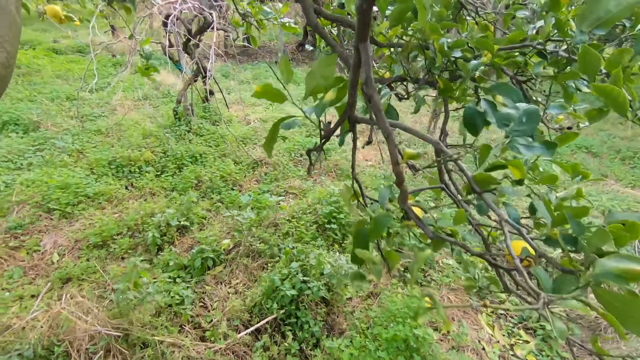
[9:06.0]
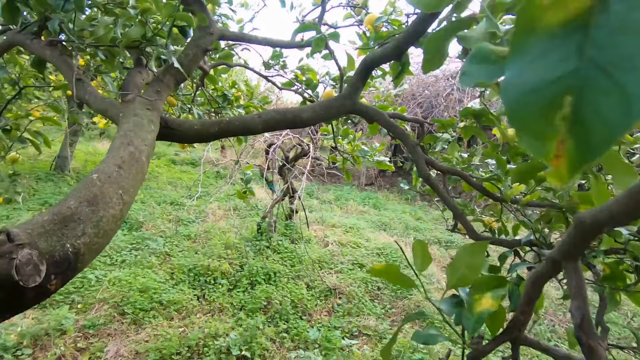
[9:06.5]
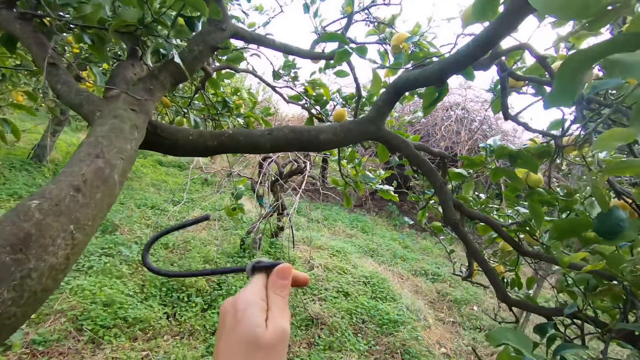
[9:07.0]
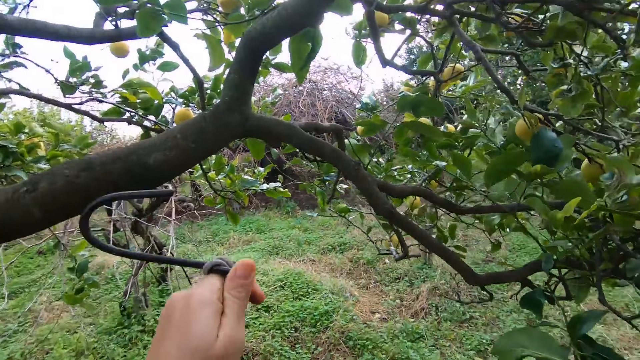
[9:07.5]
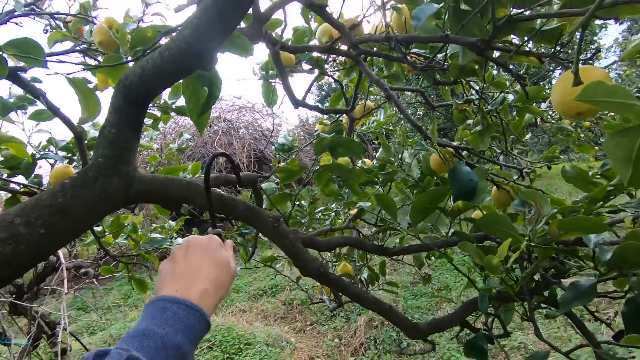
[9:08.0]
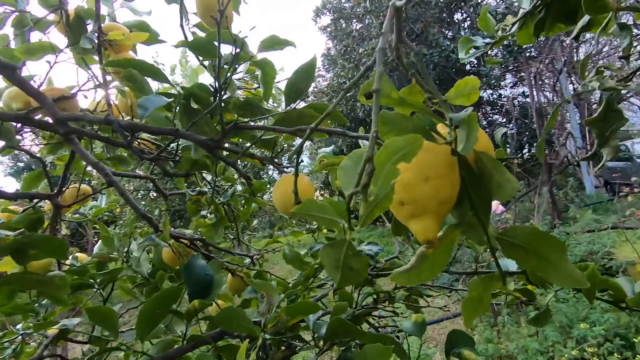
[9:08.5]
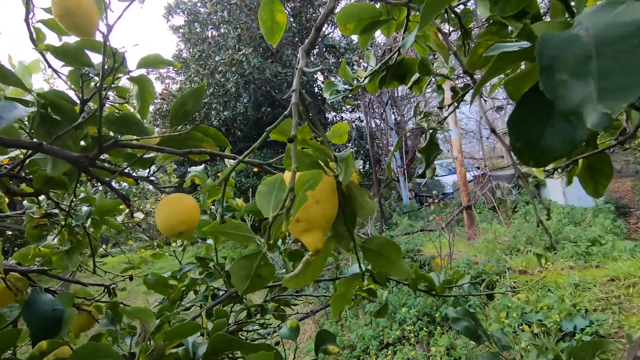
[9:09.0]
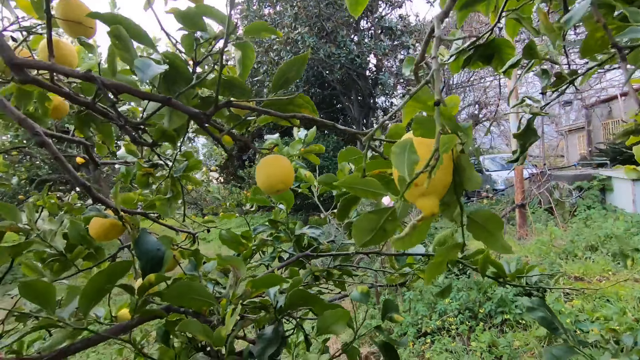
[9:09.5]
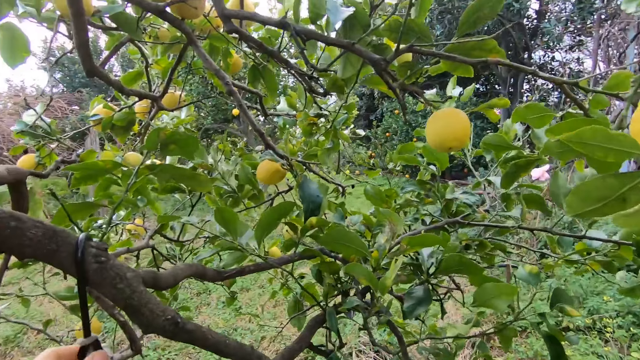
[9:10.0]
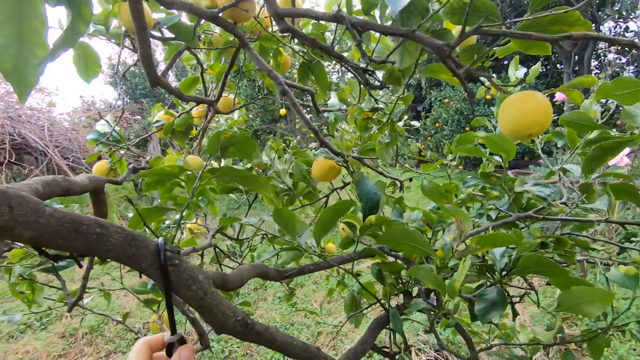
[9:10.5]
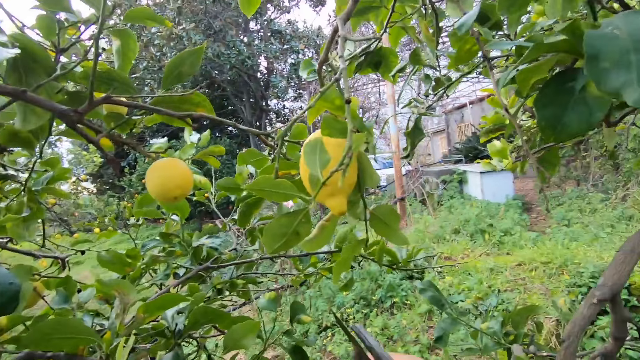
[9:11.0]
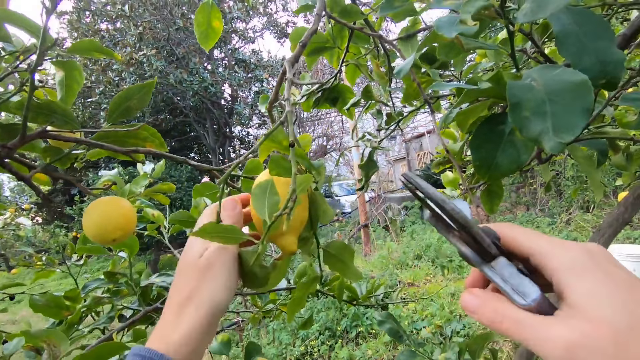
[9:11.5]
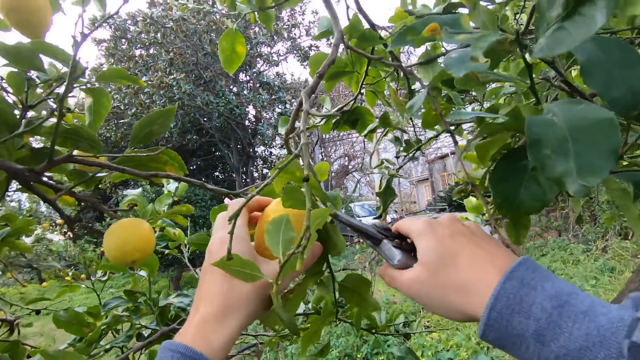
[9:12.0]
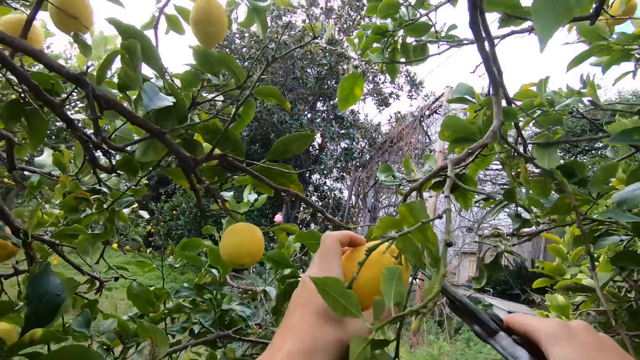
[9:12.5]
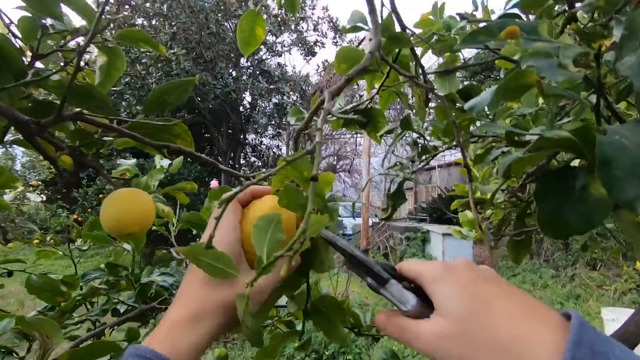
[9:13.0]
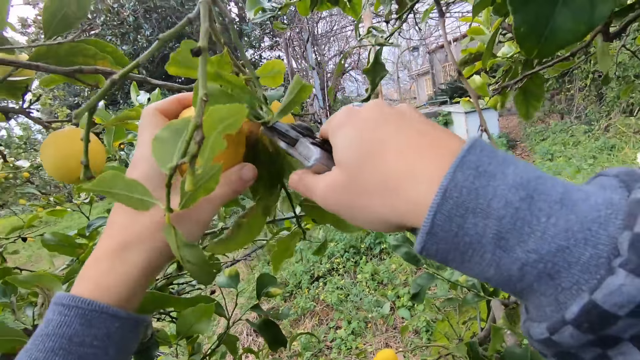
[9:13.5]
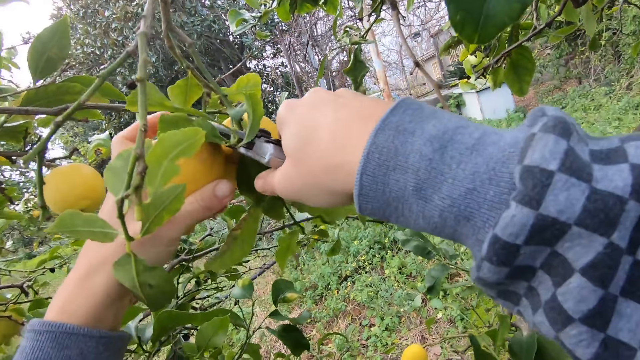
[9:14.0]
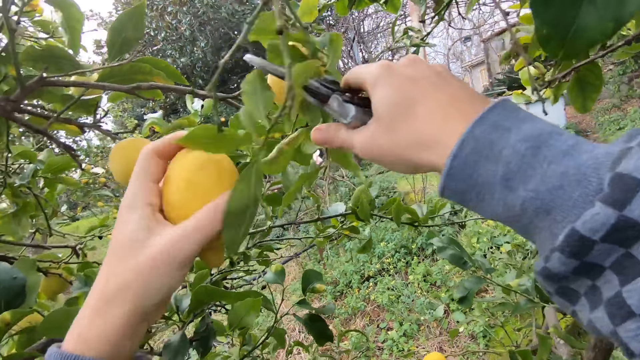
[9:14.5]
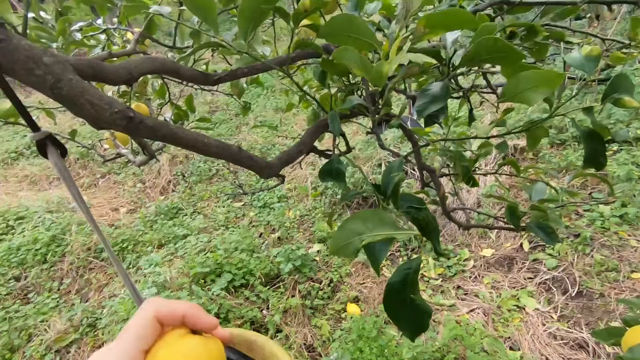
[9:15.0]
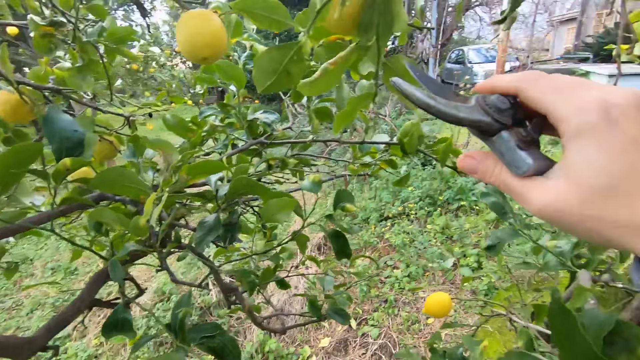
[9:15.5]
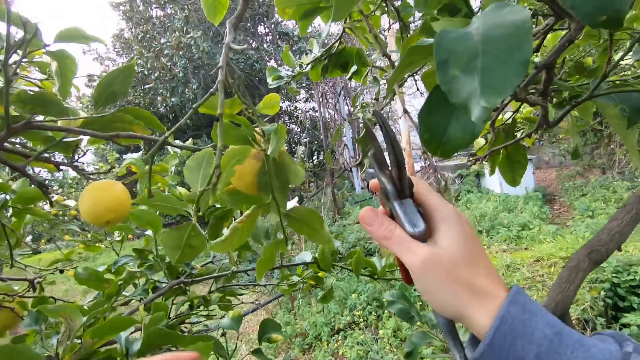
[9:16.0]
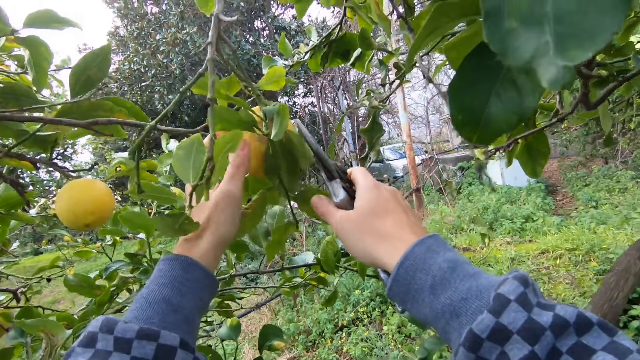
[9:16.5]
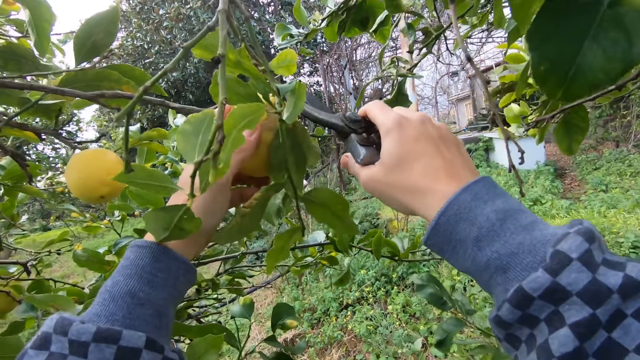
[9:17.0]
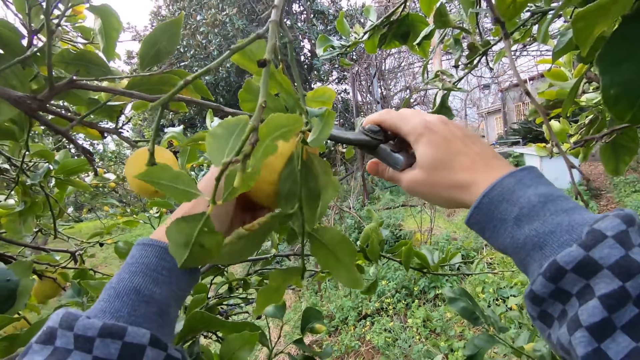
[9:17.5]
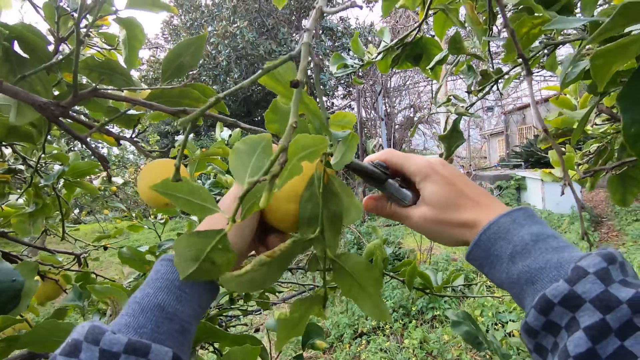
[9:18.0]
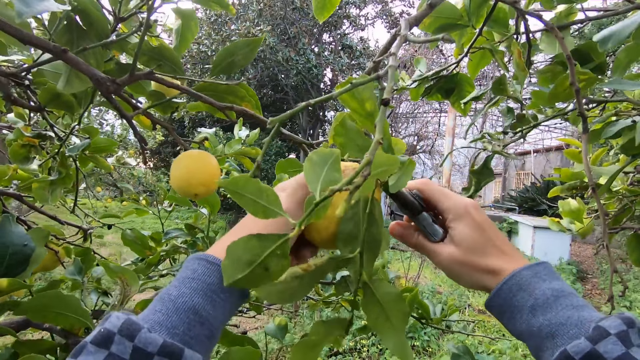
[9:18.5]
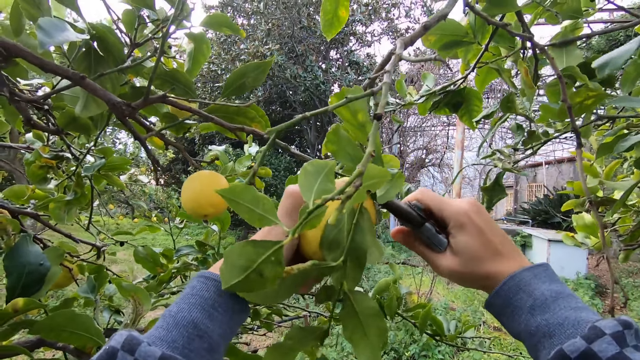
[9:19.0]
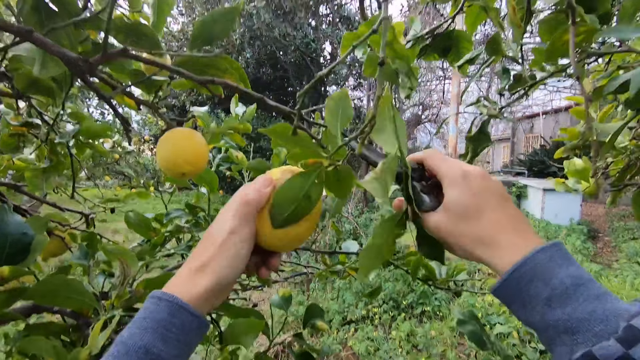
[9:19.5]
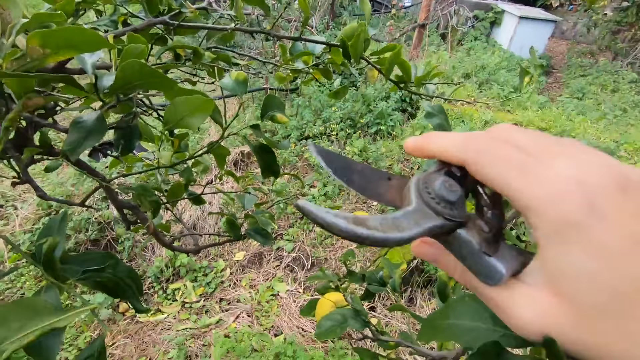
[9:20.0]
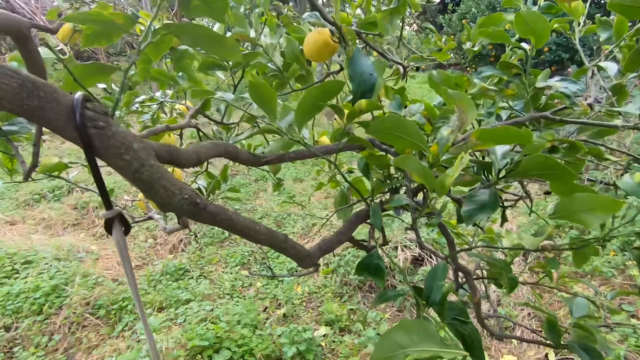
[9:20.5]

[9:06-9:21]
The camera wearer hangs the bucket on the branch of a tree with both hands. He holds a lemon on the tree with his left hand. He cuts the lemon from the tree with a pruning shear in his right hand. He puts the lemon in the bucket. He holds another lemon on the tree with his left hand. He cuts the lemon from the lemon branch with the pruning shear in his right hand.

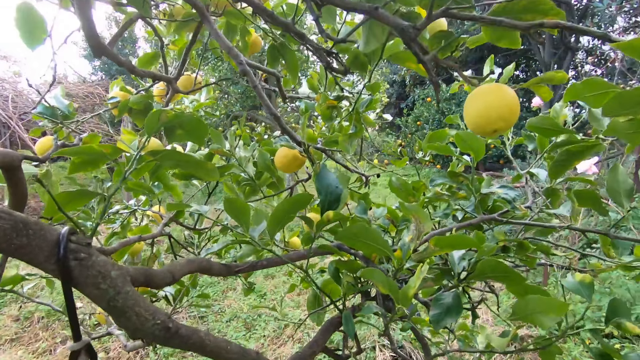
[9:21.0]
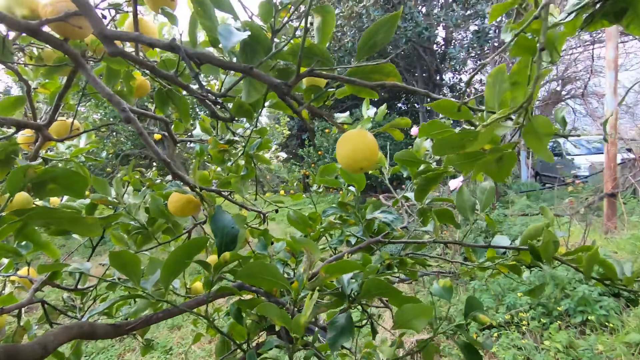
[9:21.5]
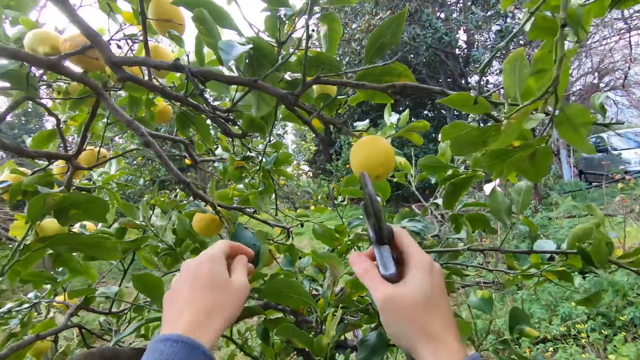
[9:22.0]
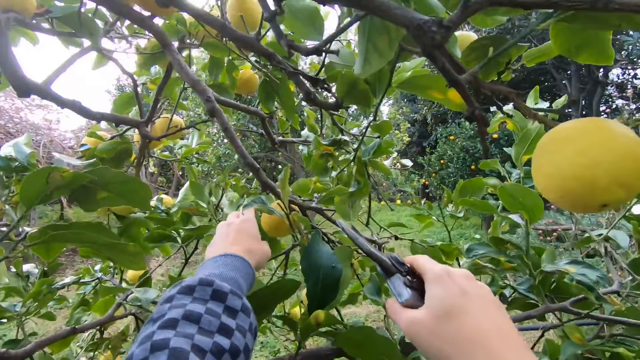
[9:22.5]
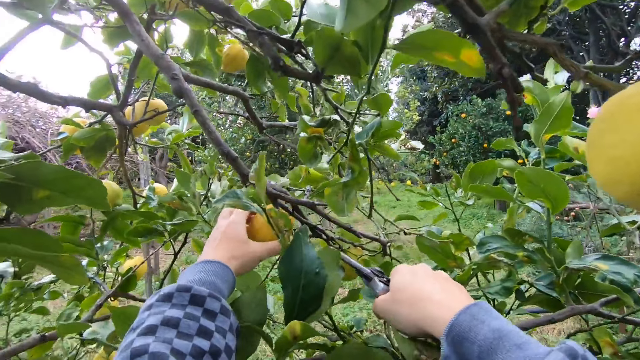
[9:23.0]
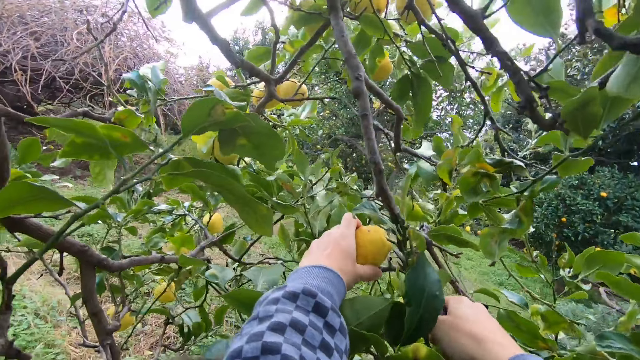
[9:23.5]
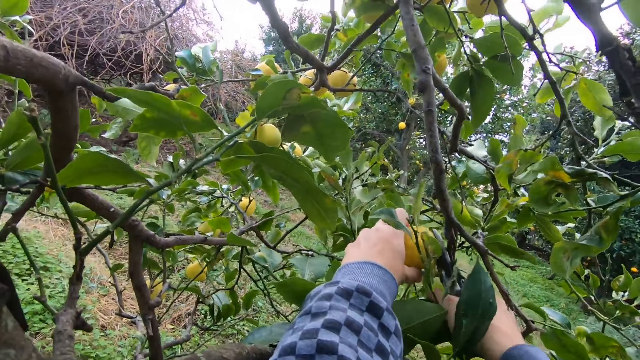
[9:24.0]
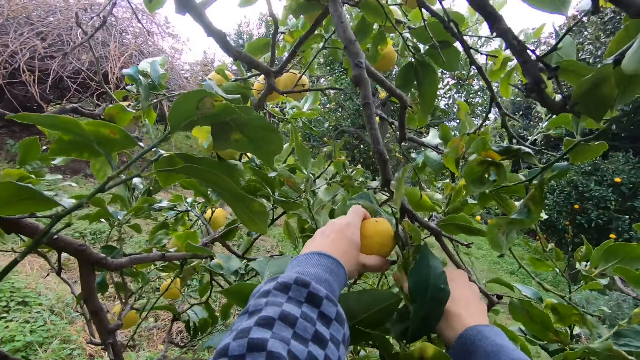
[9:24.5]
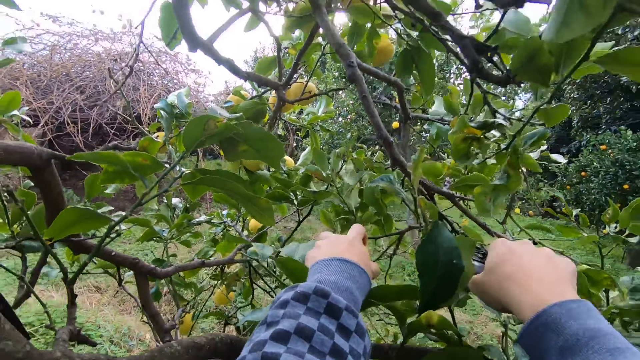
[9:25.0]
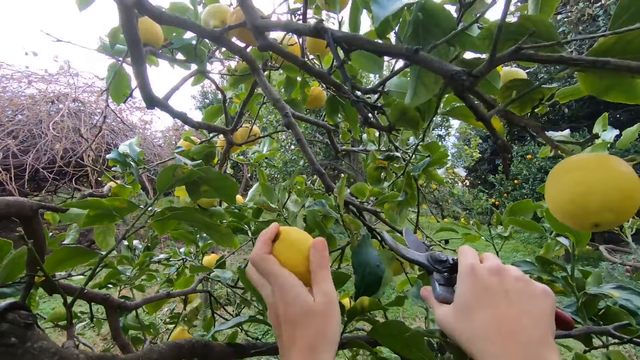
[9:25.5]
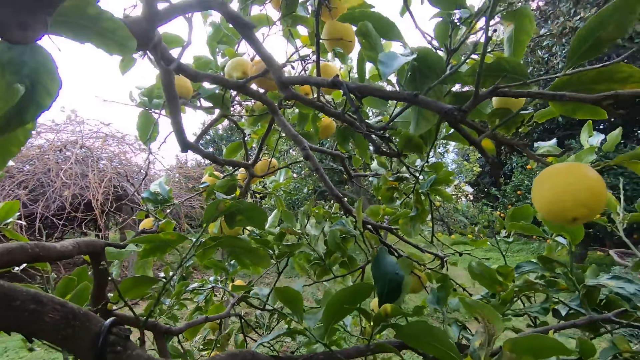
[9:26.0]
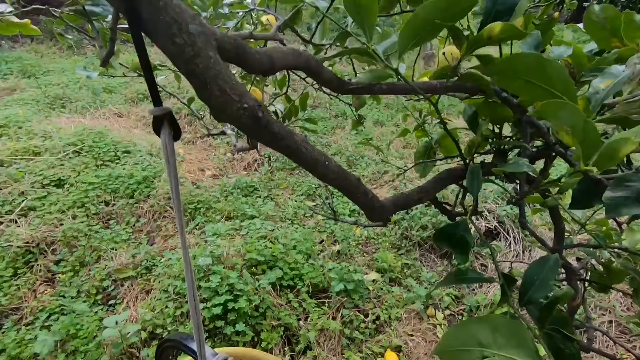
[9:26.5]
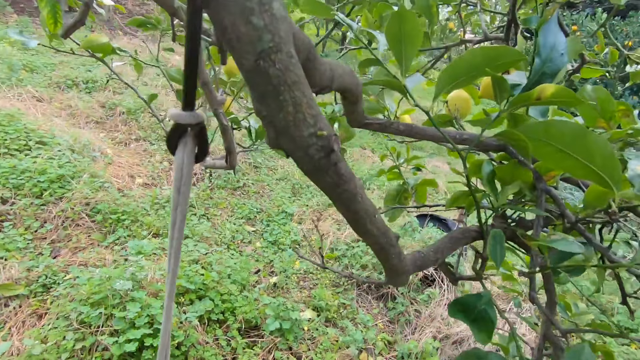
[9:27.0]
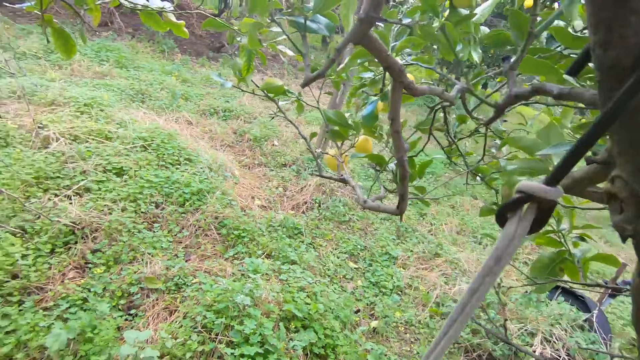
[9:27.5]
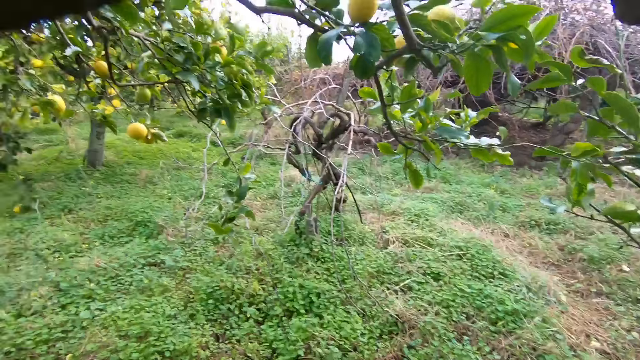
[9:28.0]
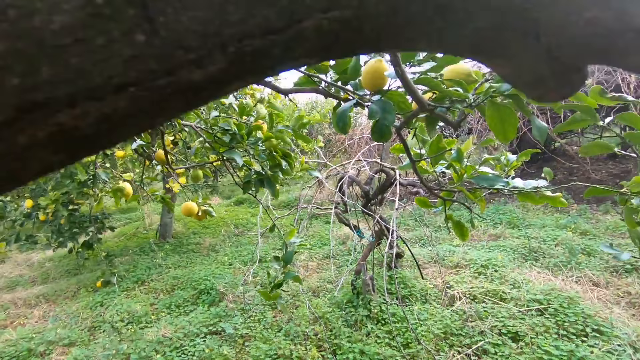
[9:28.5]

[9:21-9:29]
The camera wearer holds another lemon on a tree with his left hand. He cuts the lemon from the lemon branches with the cutter in his right hand.
